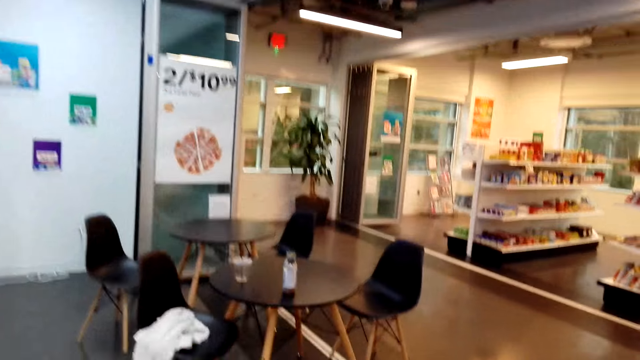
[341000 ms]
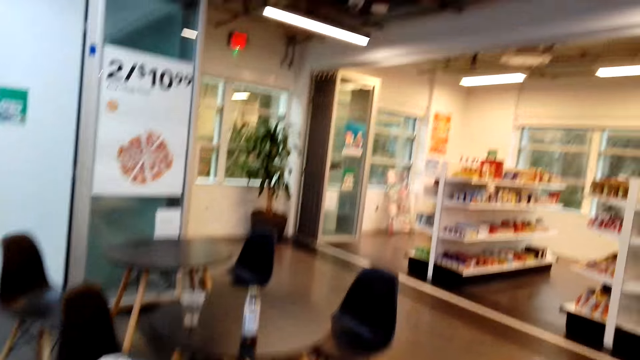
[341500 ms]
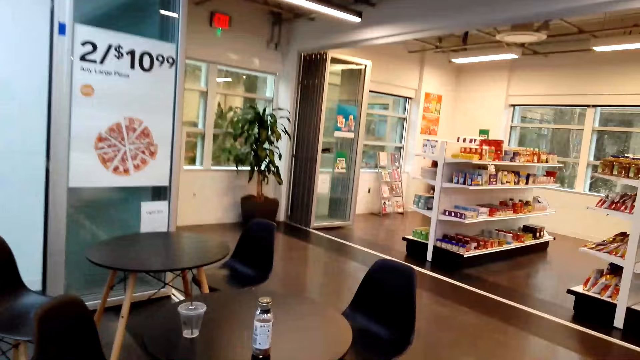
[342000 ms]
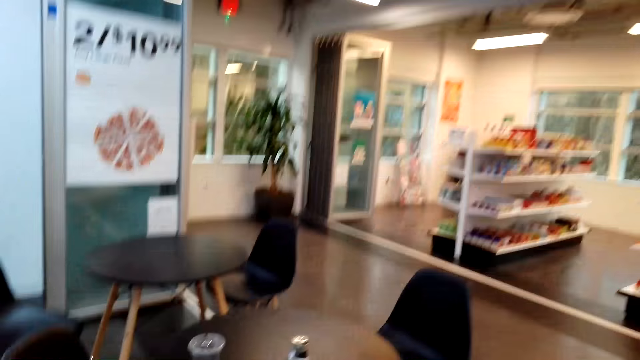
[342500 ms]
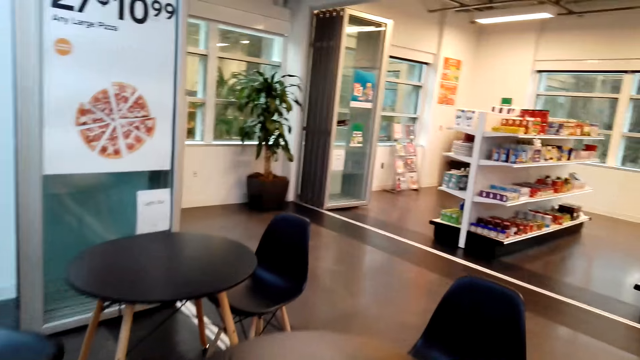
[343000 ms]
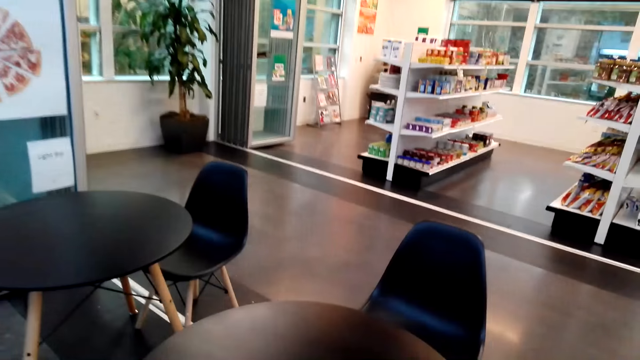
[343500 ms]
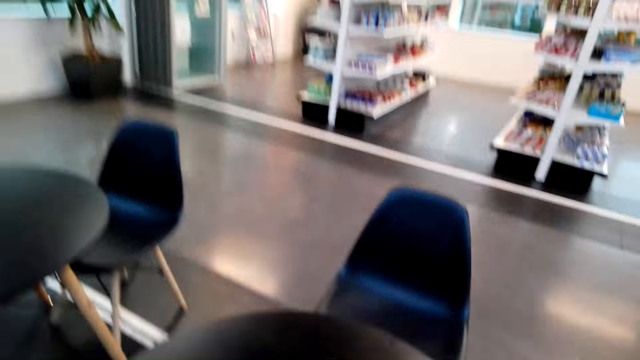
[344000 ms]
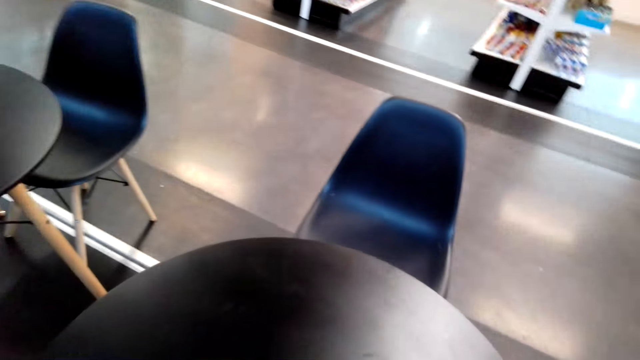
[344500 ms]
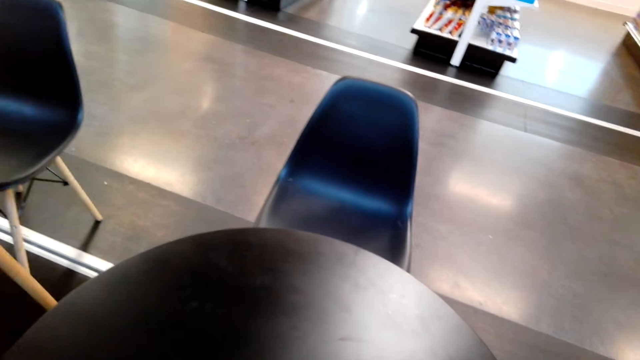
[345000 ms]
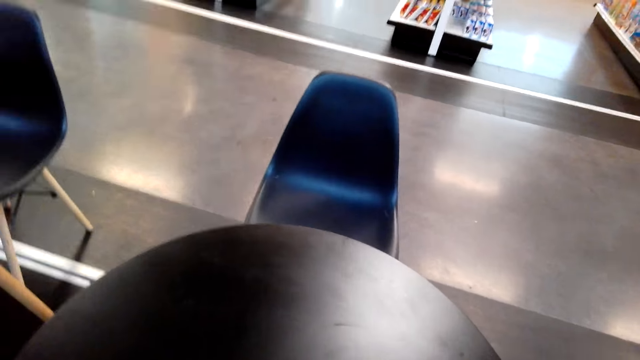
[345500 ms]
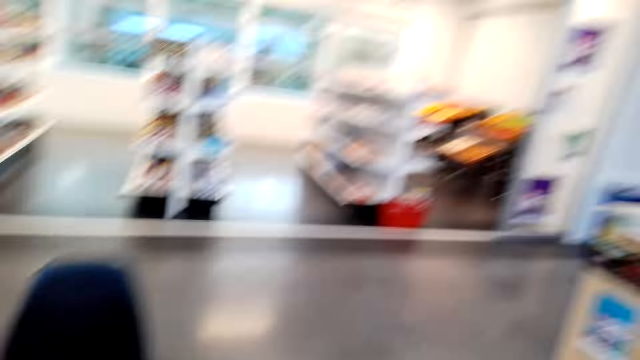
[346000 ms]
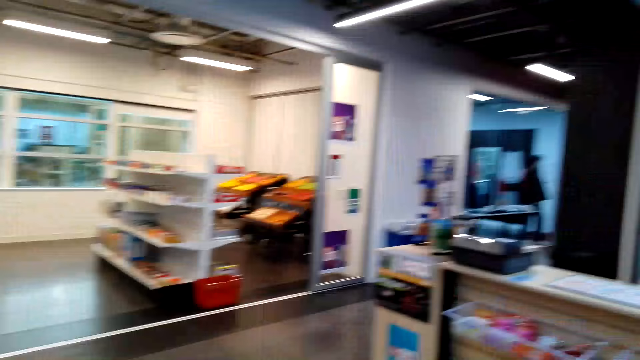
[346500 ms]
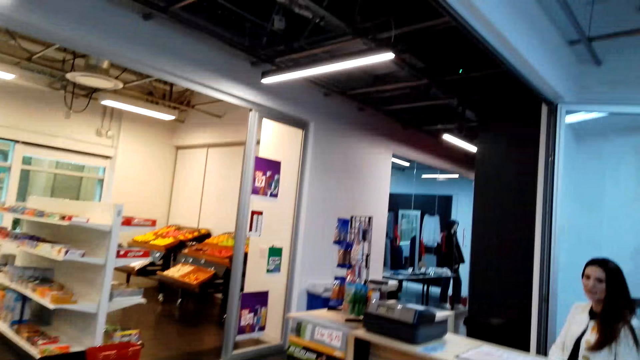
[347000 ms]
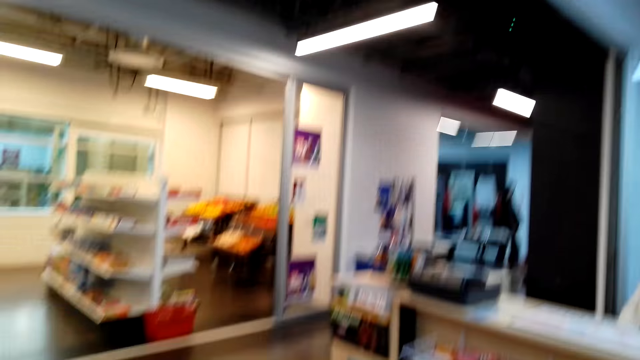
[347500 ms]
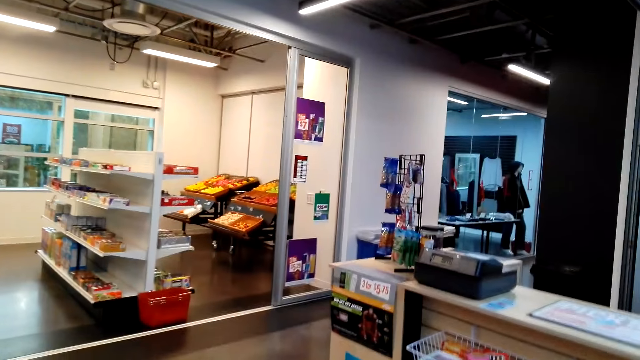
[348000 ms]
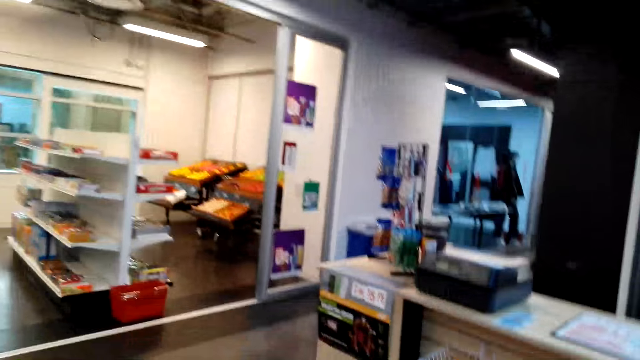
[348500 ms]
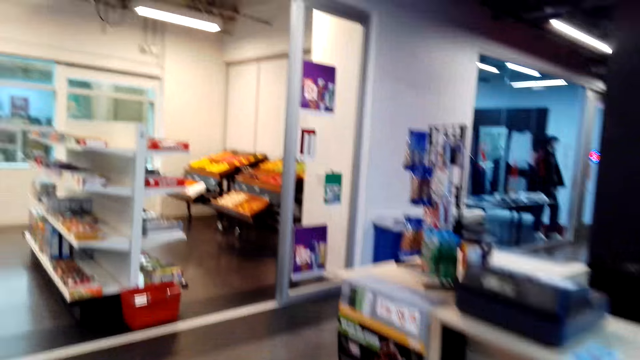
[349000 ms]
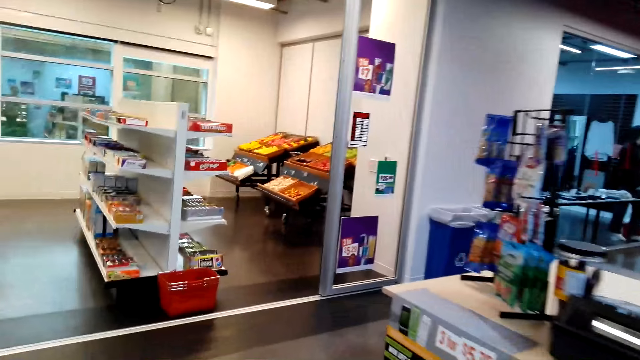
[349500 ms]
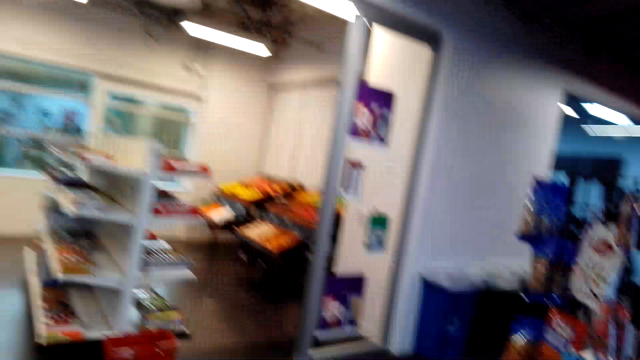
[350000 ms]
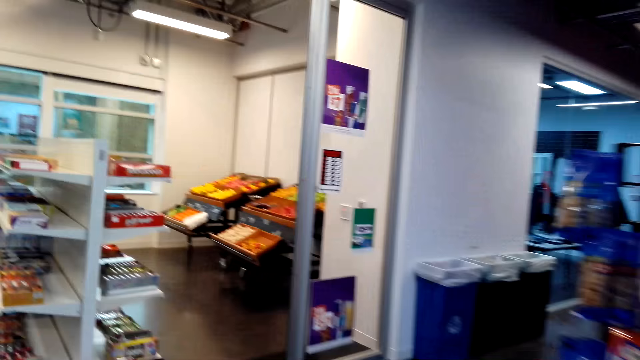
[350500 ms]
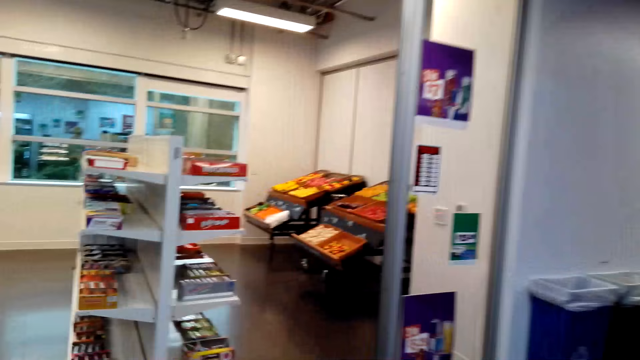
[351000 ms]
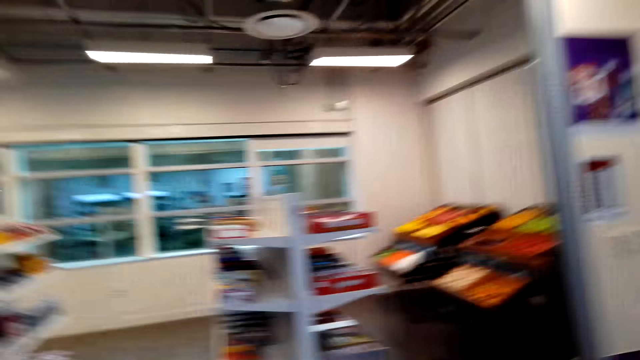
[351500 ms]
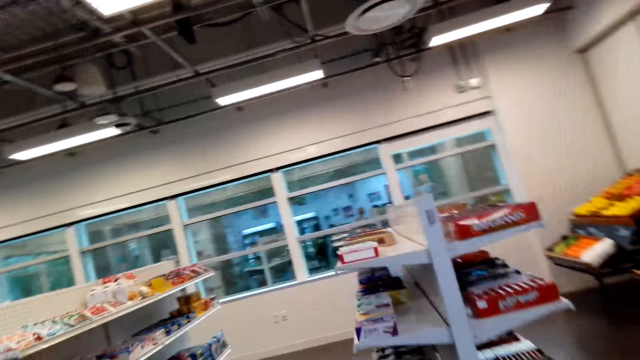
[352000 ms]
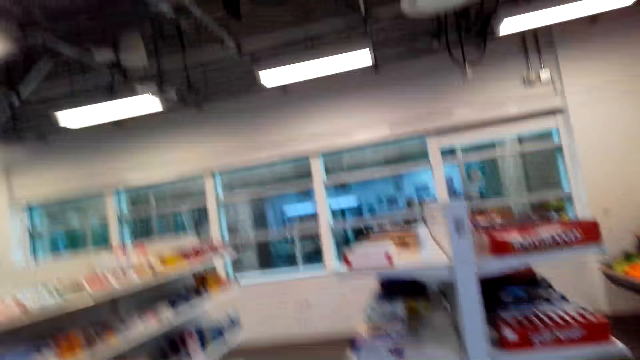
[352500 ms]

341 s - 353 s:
The camera wearer walks in the supermarket. They walk around.

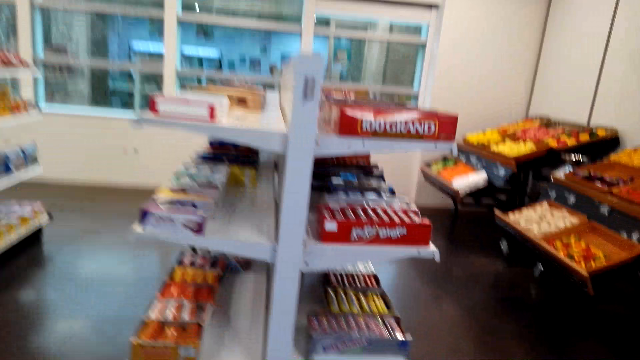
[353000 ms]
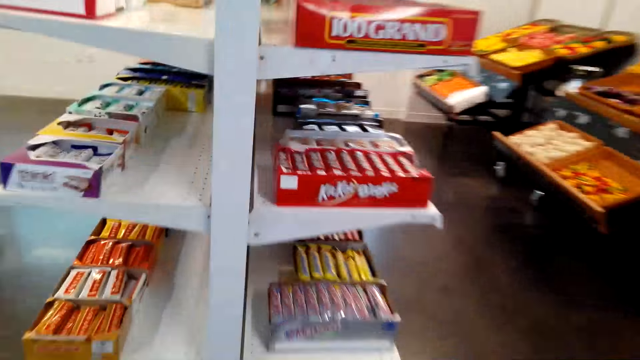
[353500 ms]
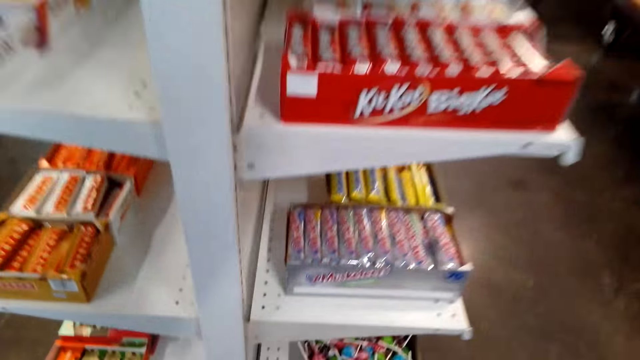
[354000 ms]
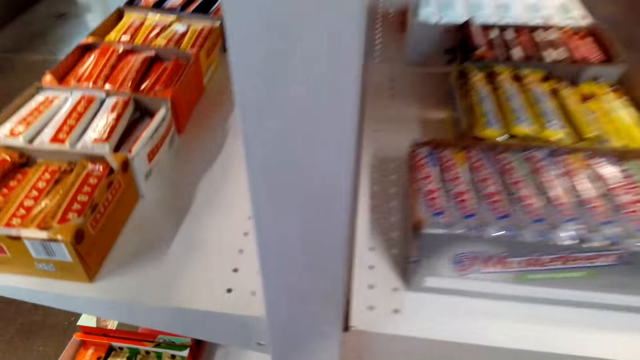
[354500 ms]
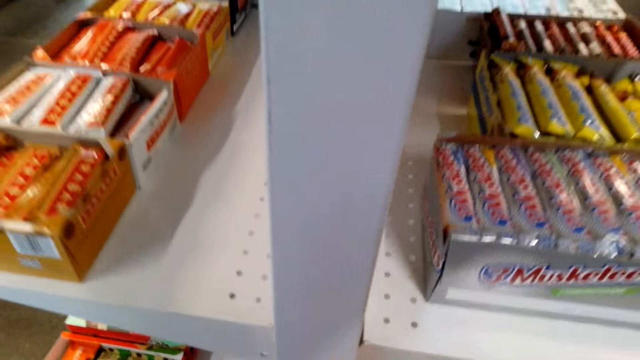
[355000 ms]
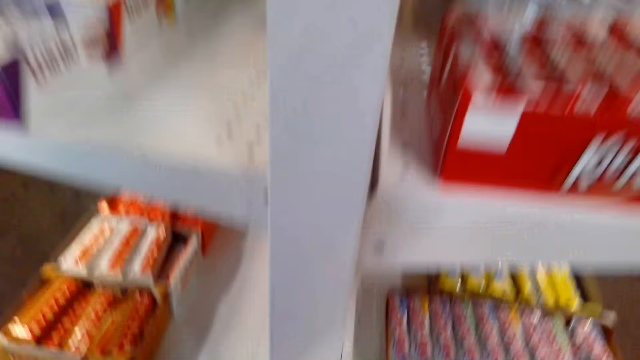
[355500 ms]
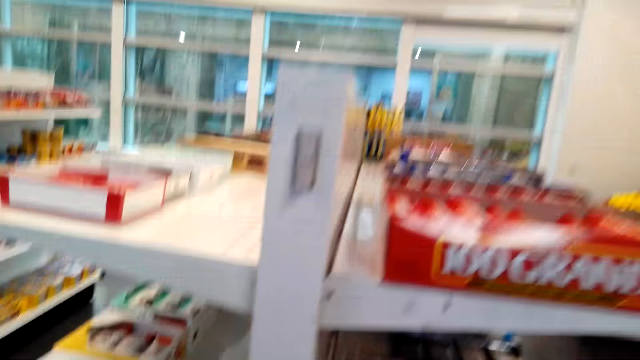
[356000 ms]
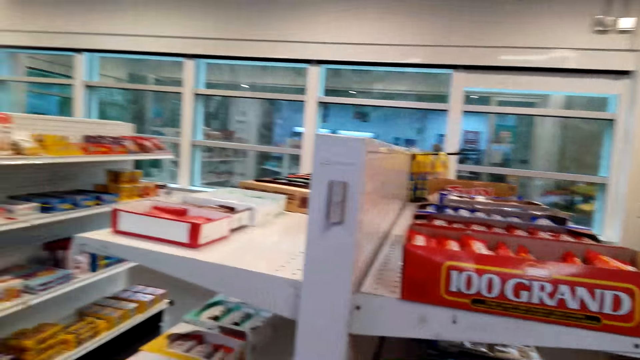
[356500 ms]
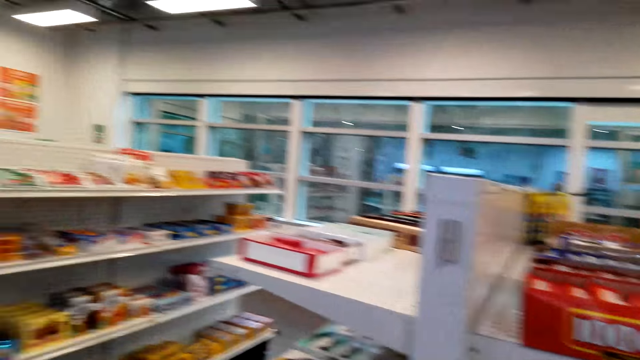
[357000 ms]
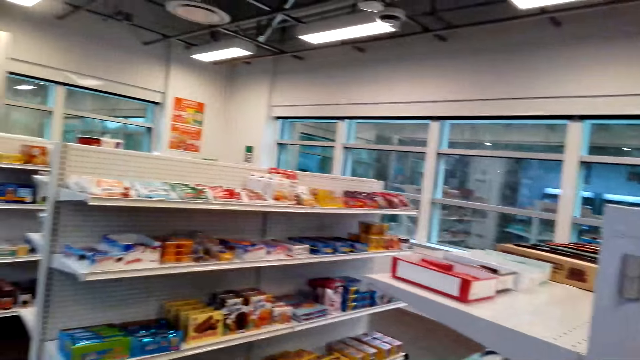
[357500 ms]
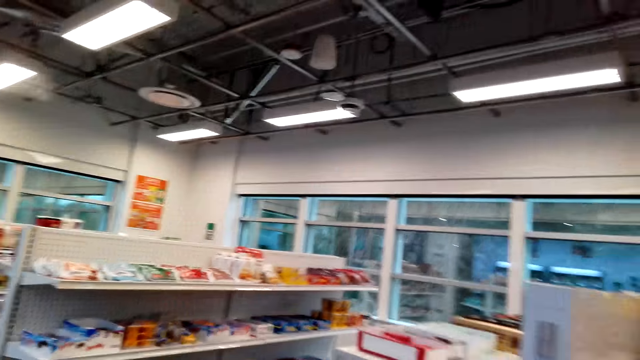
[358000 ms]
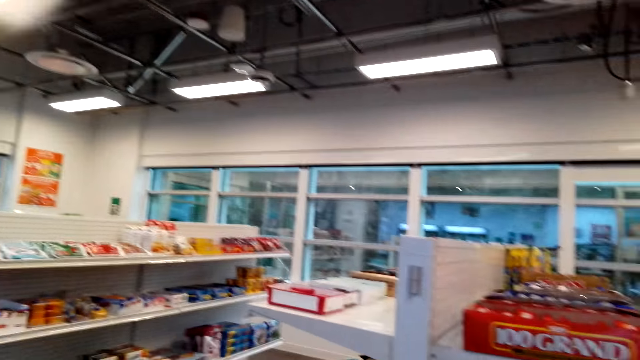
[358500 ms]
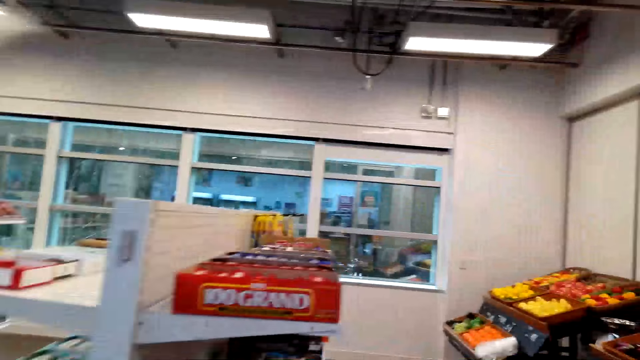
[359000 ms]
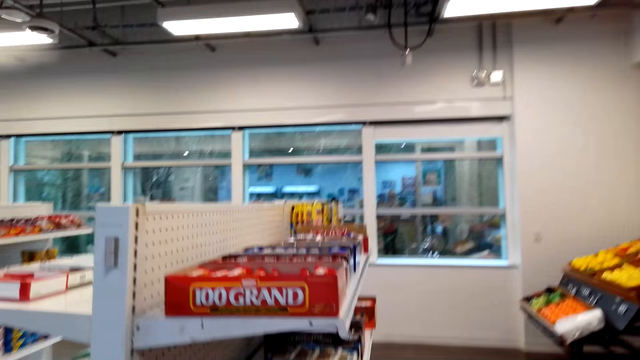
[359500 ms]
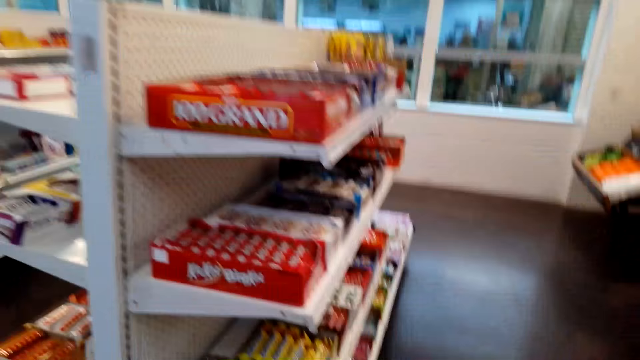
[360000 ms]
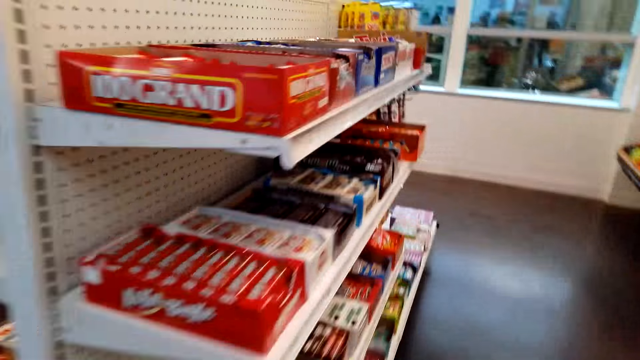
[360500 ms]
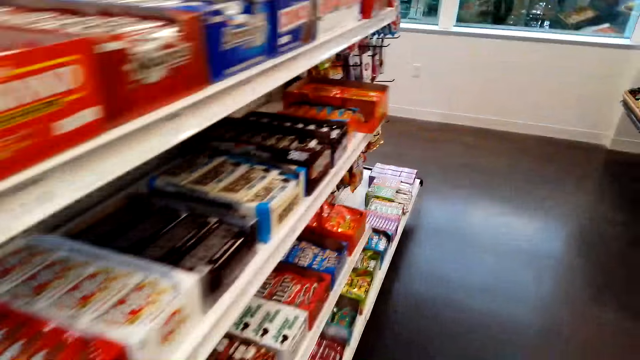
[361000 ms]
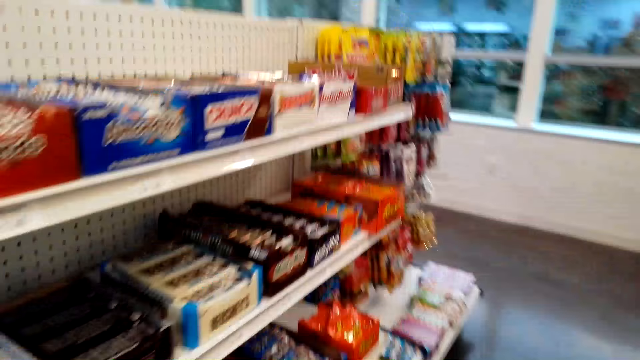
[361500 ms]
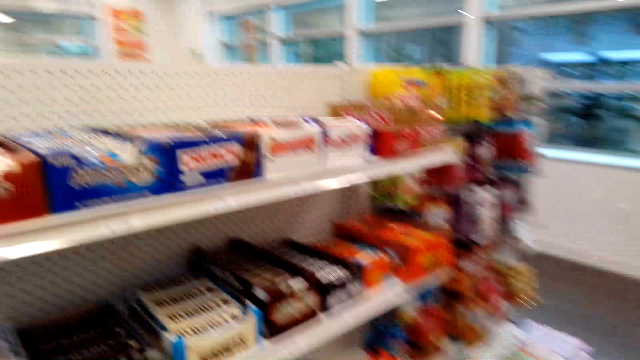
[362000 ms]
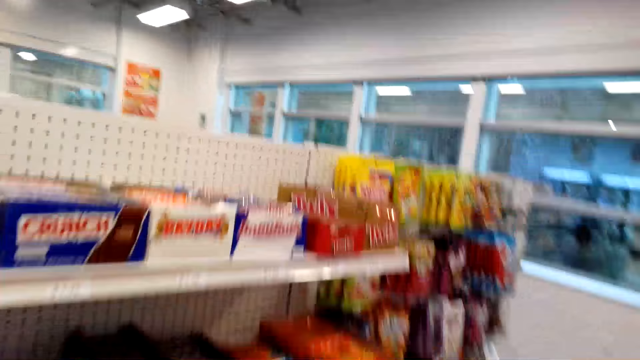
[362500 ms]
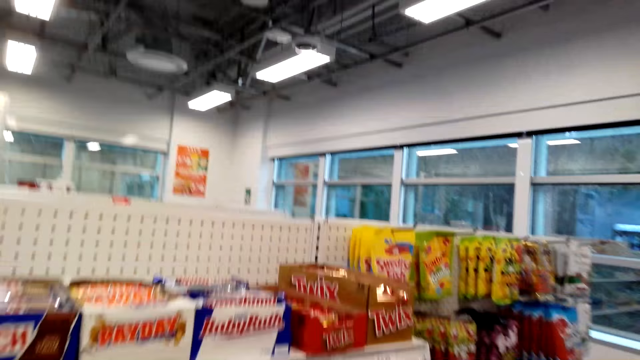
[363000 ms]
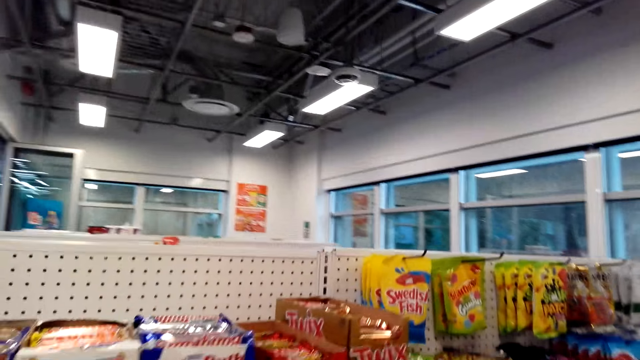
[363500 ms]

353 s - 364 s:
The camera wearer looks at the snacks.
